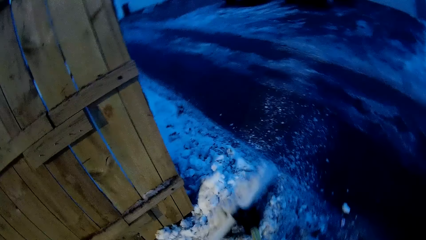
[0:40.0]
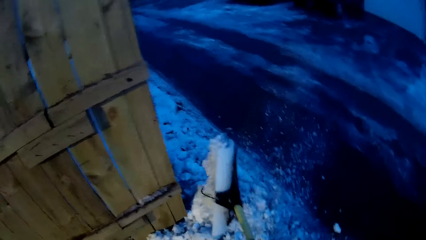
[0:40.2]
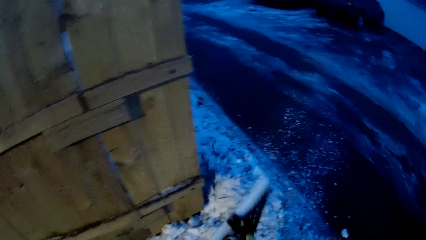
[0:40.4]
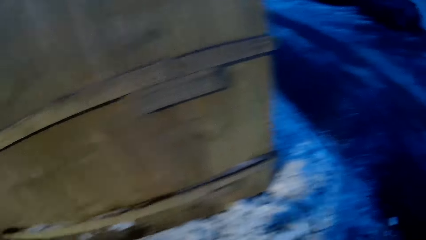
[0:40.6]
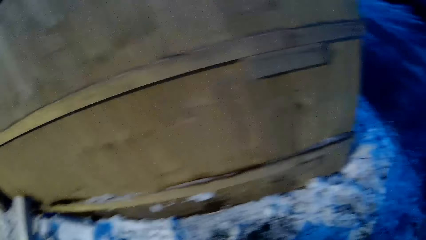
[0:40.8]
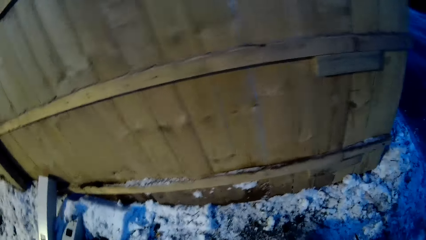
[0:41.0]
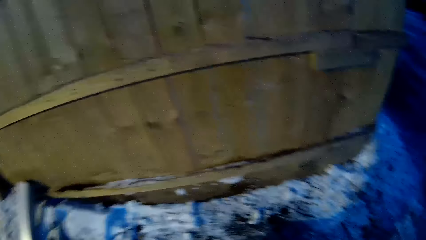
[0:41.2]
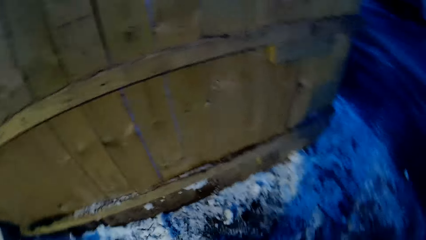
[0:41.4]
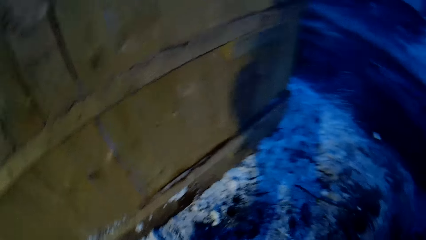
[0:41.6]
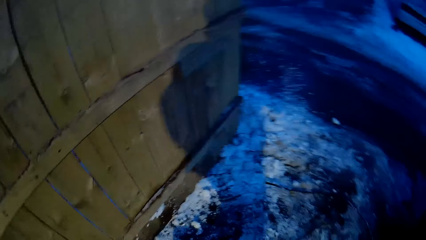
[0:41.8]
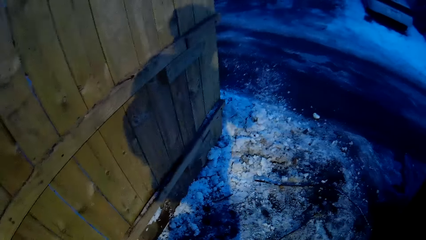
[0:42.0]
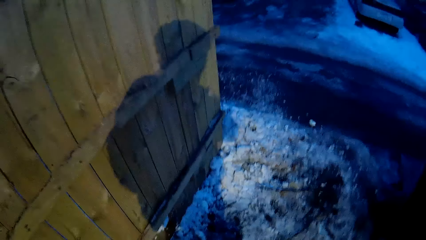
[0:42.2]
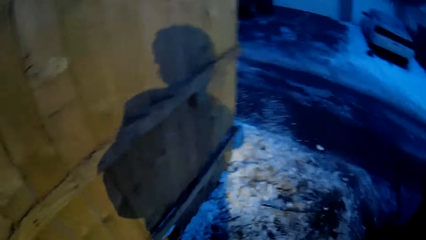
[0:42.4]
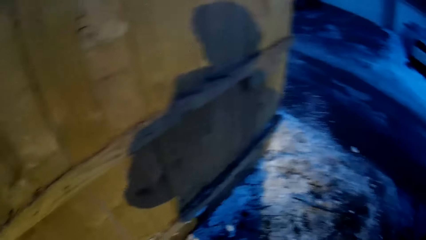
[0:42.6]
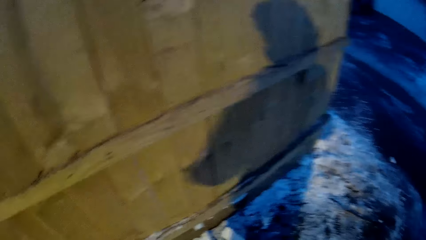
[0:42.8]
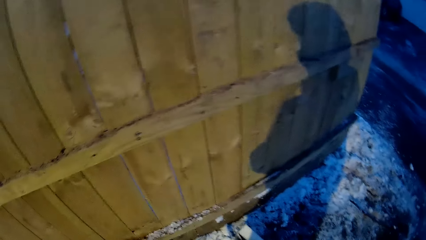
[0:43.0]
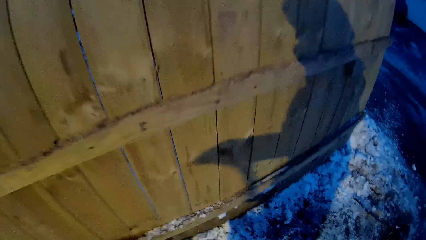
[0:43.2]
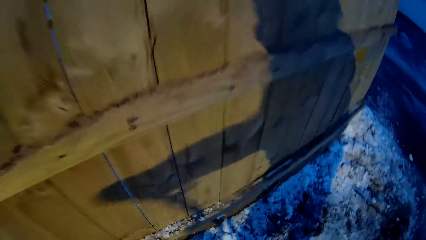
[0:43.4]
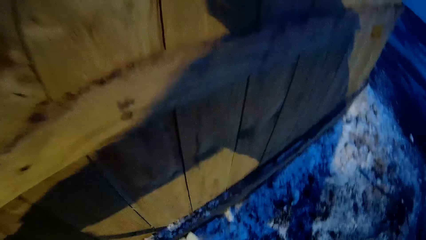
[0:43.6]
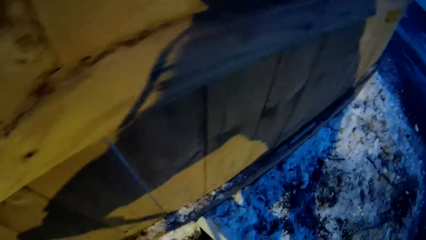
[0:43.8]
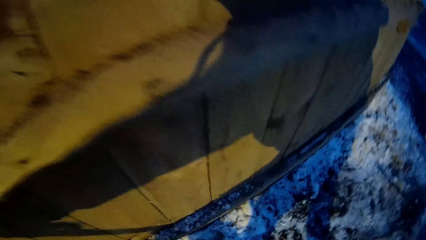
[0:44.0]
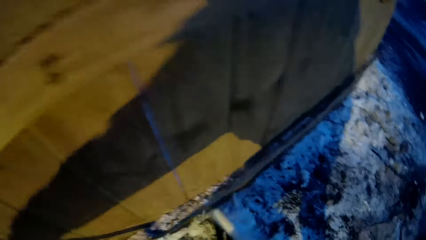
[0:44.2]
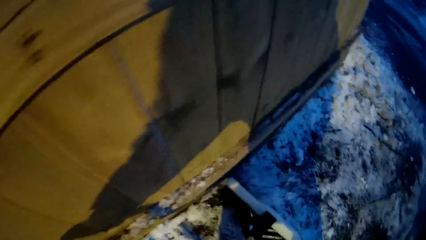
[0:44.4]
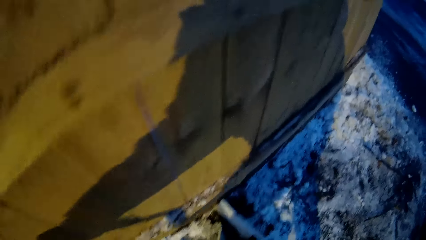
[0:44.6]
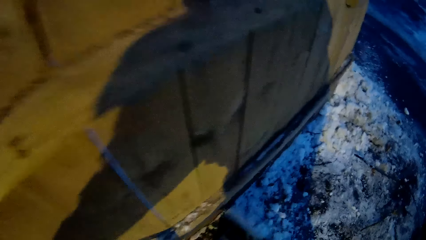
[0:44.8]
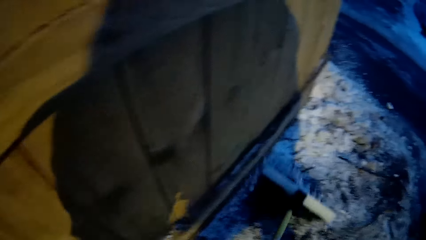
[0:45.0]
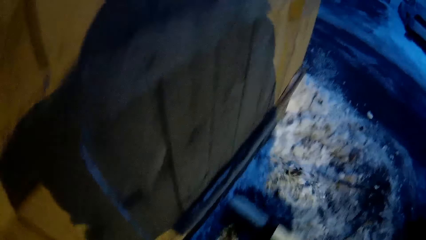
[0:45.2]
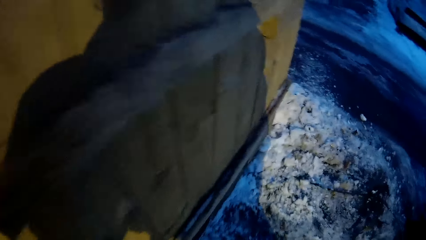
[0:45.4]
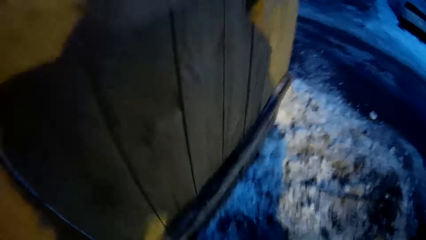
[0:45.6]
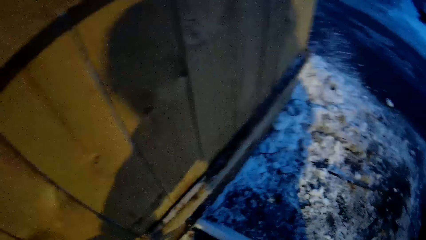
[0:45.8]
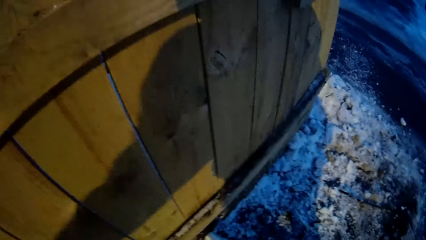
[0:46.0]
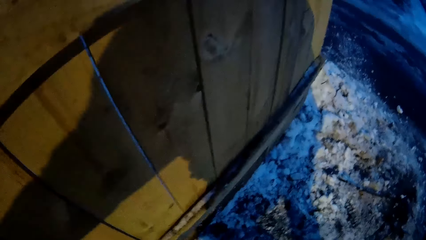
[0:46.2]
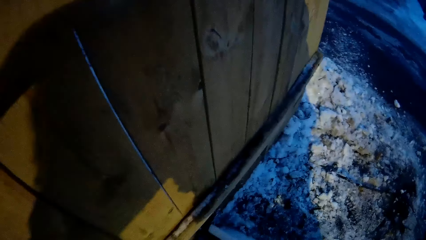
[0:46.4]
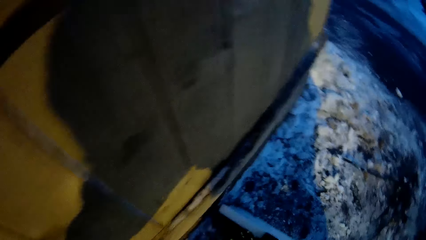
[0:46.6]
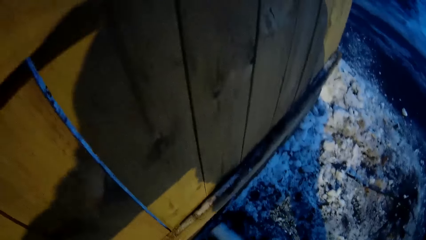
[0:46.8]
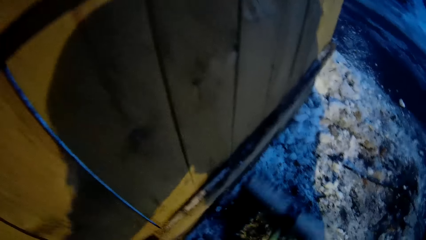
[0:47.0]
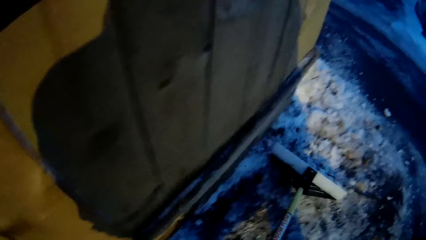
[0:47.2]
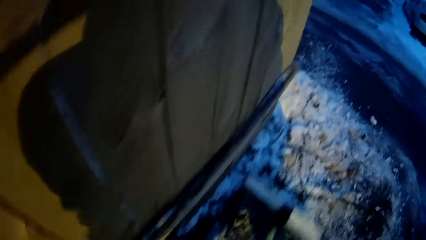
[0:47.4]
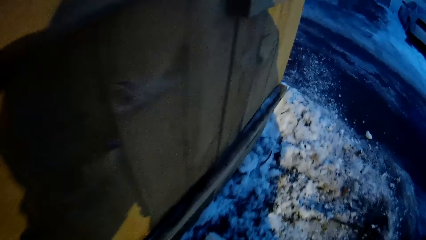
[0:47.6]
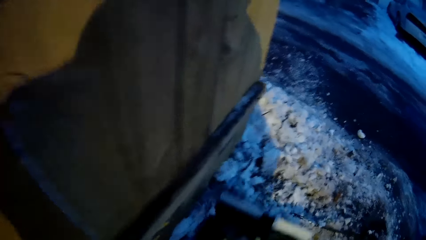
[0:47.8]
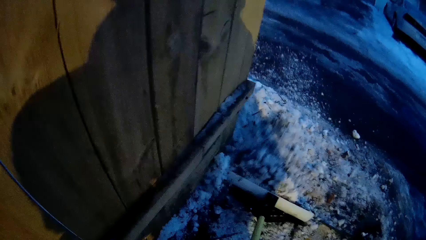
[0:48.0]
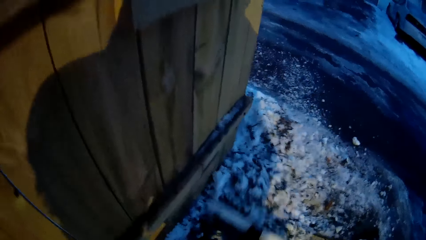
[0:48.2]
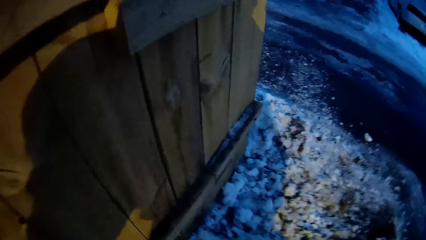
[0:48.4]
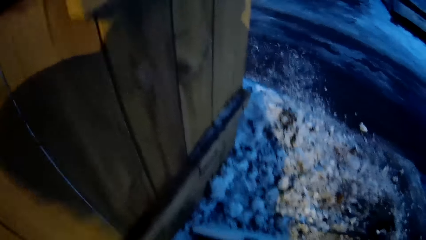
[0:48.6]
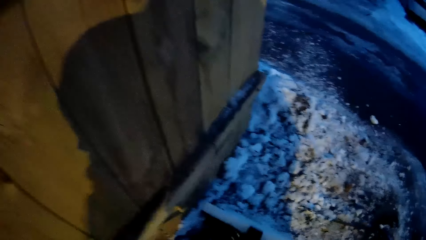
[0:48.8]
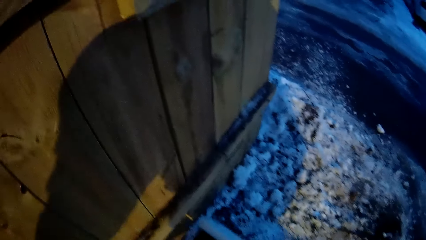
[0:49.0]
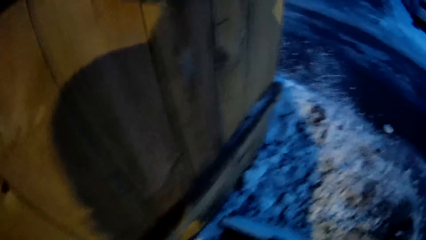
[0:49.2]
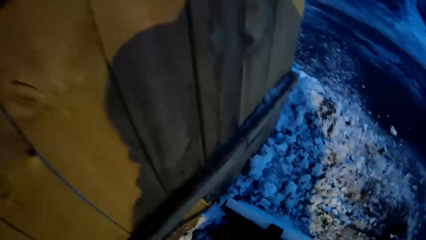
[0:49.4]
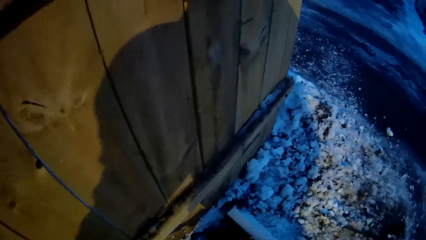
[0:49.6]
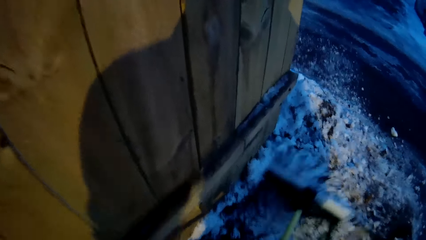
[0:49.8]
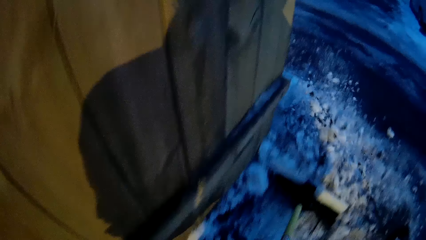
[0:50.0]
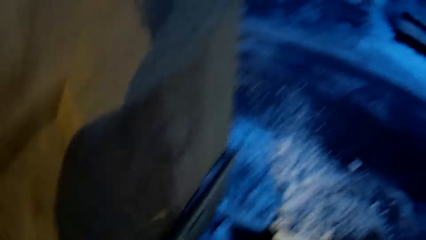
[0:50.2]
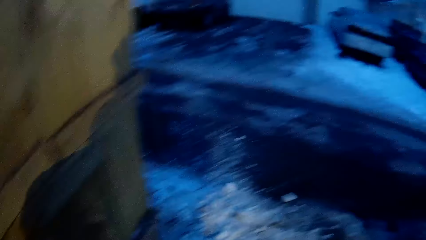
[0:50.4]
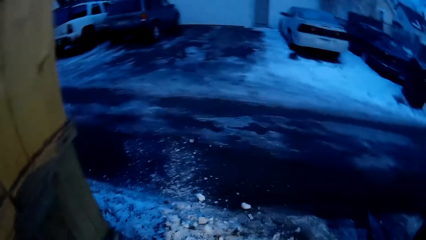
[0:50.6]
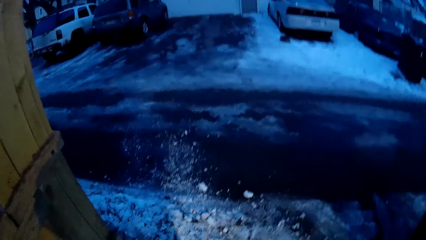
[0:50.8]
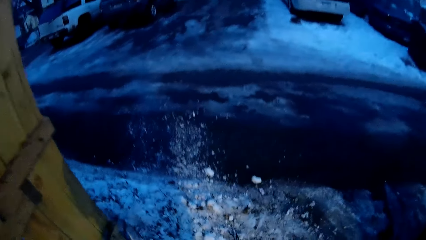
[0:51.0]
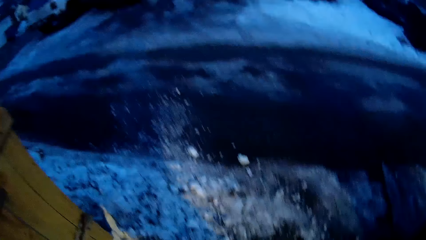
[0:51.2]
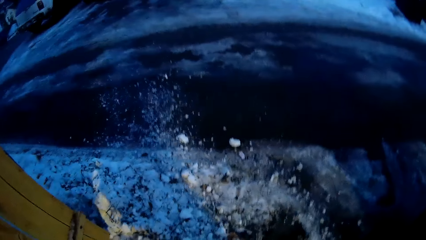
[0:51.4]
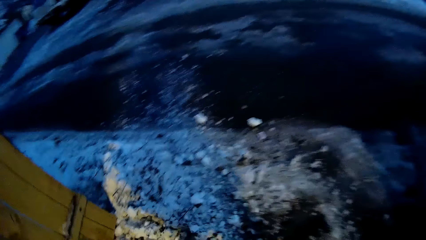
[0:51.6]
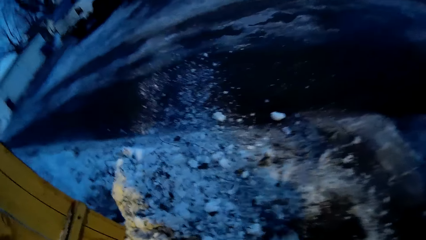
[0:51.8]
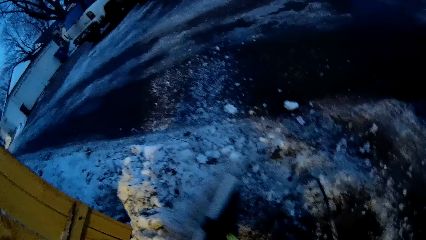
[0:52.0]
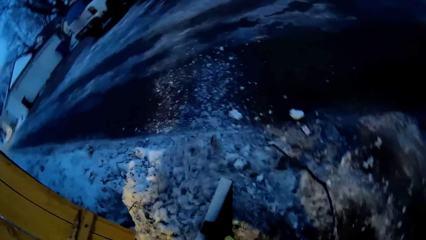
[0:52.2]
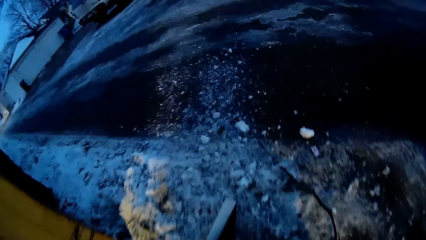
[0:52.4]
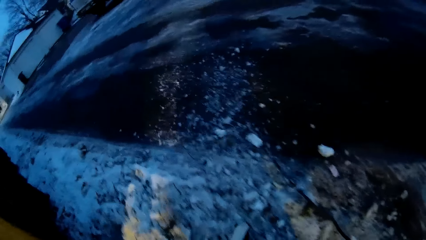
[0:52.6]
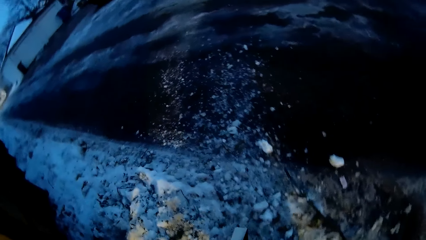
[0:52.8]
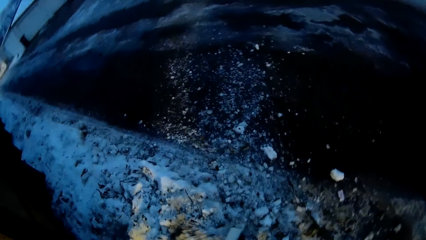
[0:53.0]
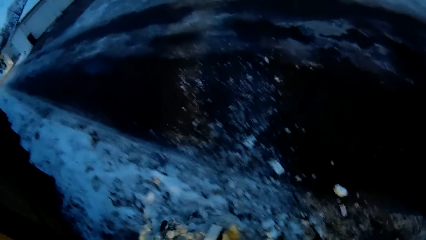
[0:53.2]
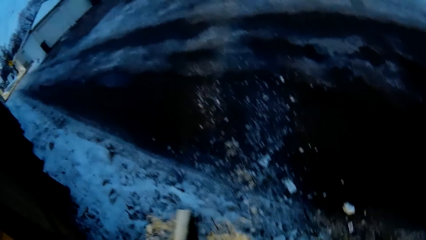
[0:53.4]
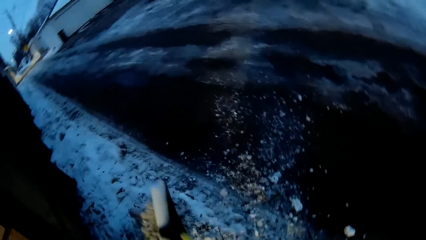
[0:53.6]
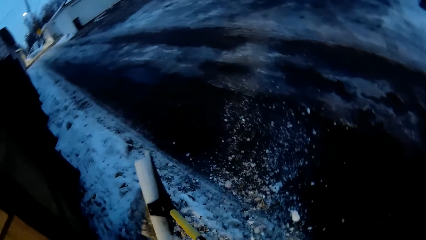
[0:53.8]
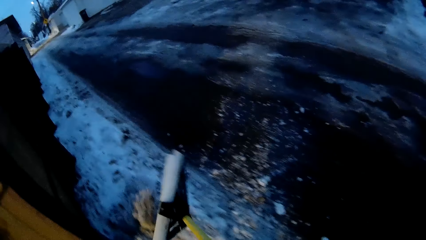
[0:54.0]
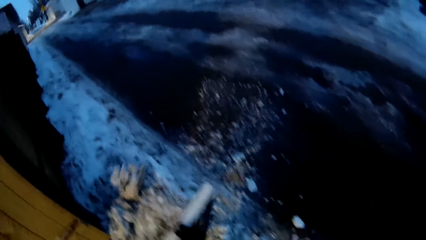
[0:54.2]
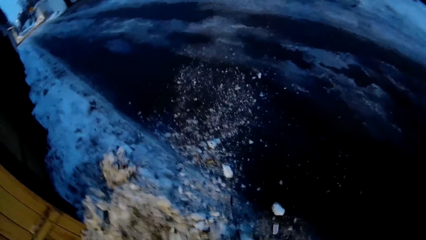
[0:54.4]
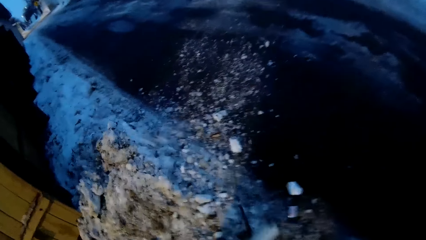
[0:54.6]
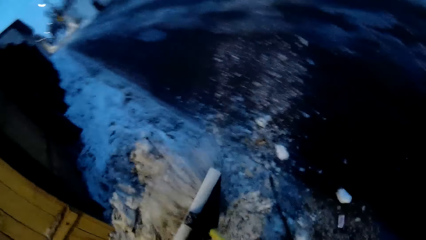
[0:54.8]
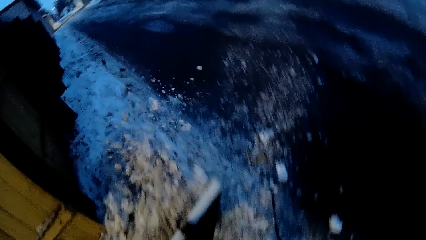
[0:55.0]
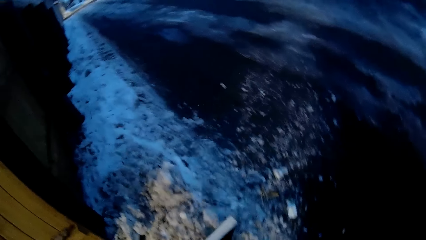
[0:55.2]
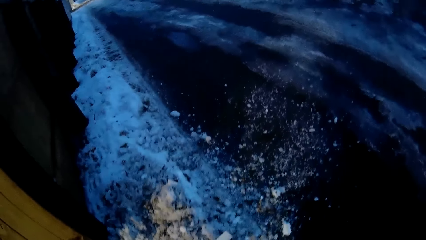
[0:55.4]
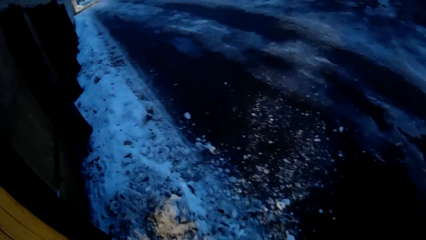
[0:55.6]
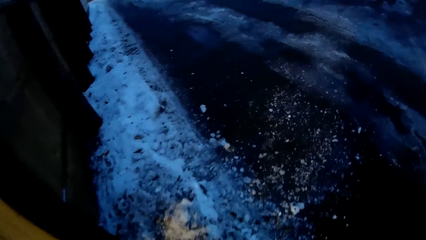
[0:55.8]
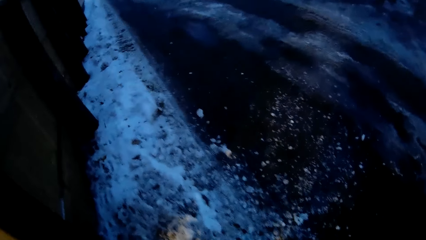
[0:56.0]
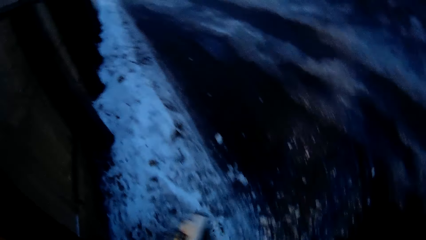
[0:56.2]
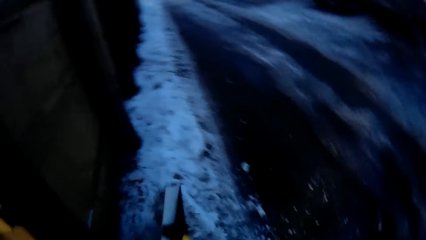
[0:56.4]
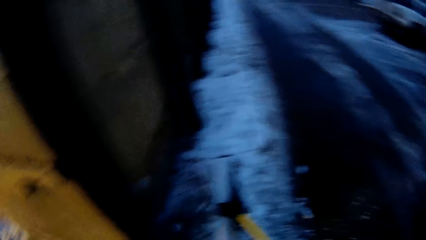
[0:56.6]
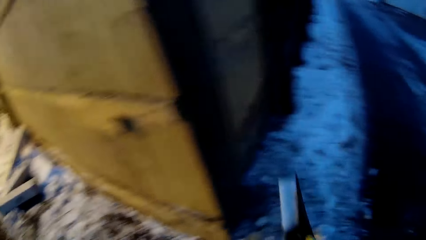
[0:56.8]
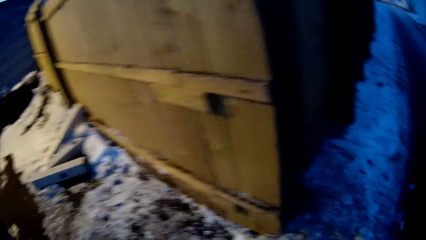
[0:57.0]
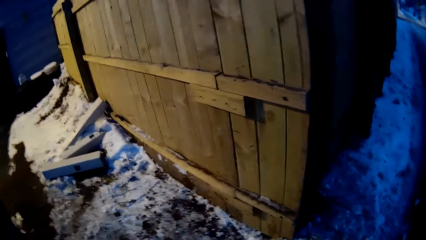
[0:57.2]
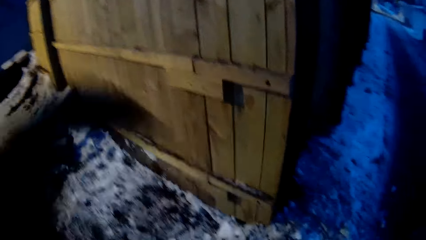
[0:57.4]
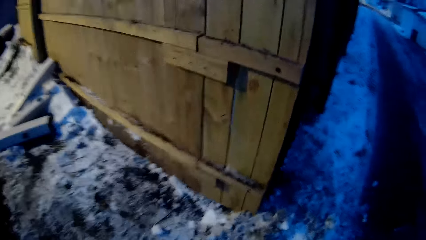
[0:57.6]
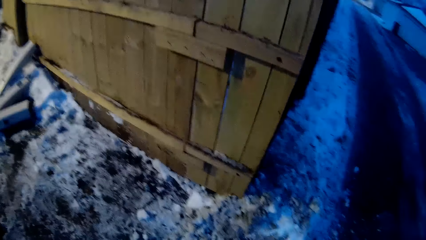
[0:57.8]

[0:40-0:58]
The camera wearer pours the snow at the end of the fence. He clears the snow in the driveway with the squeegee. He moves the ice with the snow shovel. He continues clearing the snow in the driveway with the squeegee. He puts the ice together. He raises his left hand towards the camera. He lifts the snow shovel.
